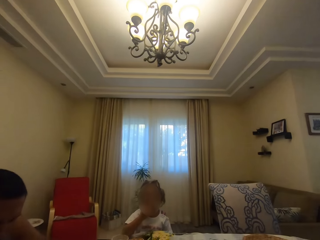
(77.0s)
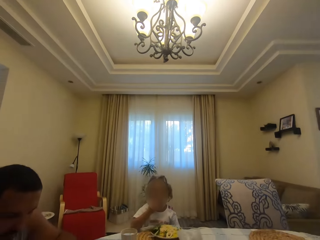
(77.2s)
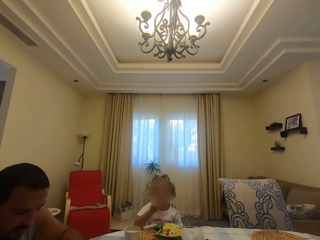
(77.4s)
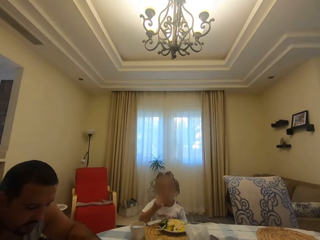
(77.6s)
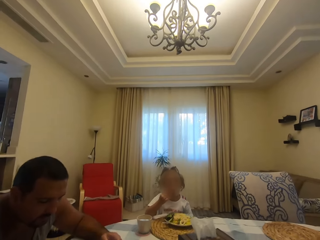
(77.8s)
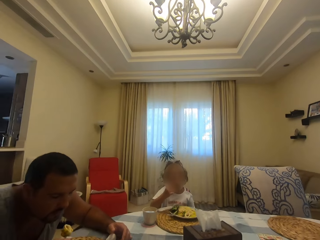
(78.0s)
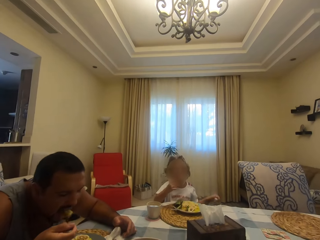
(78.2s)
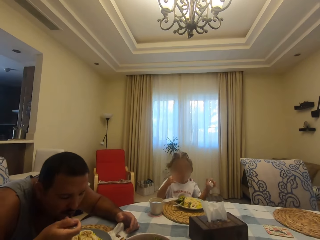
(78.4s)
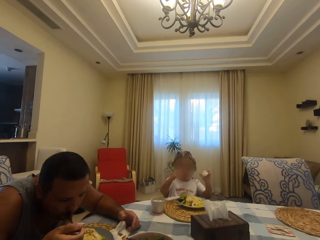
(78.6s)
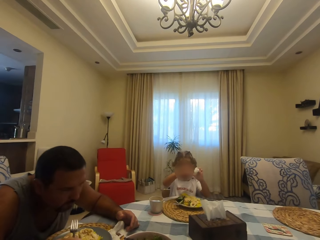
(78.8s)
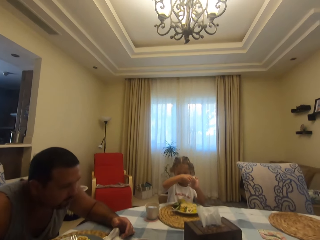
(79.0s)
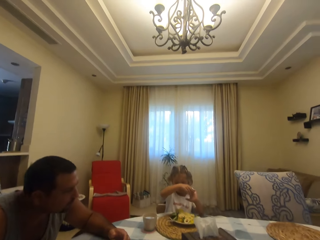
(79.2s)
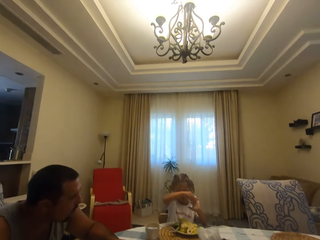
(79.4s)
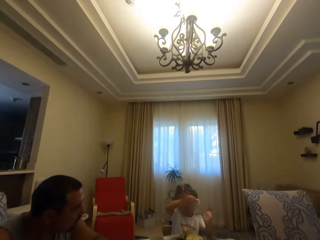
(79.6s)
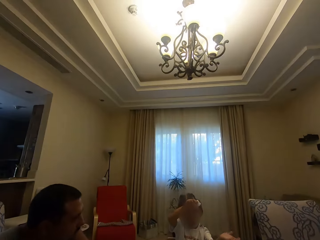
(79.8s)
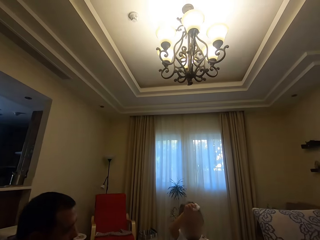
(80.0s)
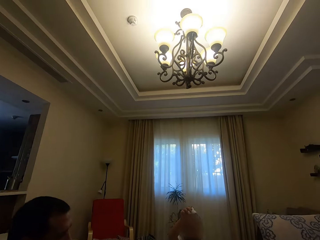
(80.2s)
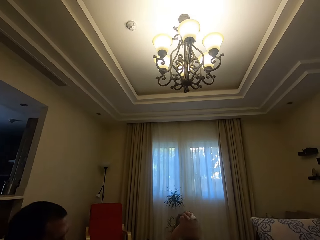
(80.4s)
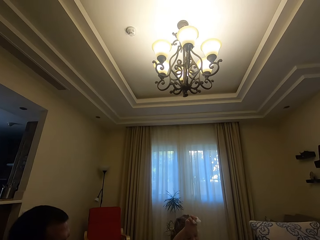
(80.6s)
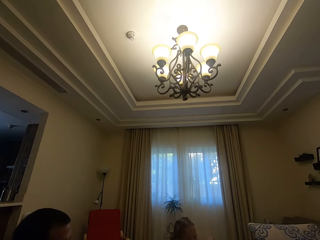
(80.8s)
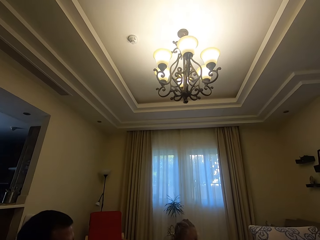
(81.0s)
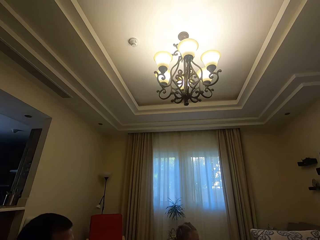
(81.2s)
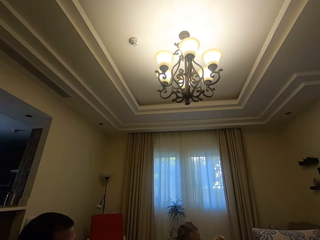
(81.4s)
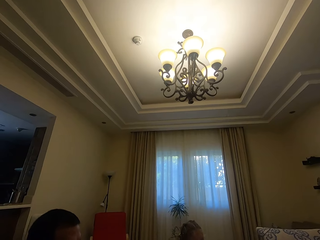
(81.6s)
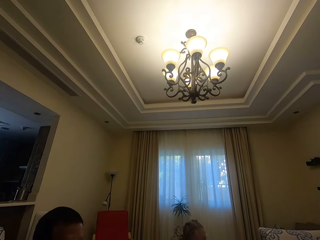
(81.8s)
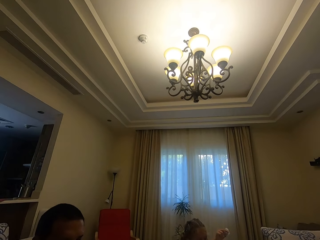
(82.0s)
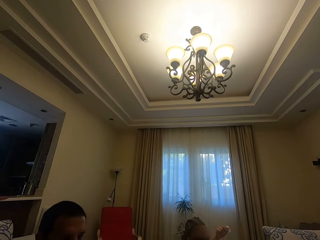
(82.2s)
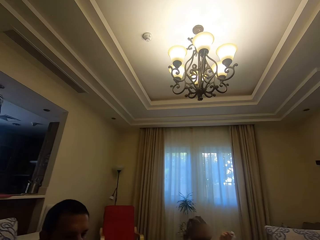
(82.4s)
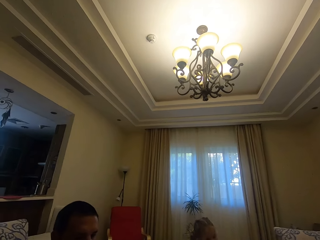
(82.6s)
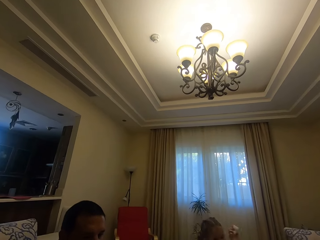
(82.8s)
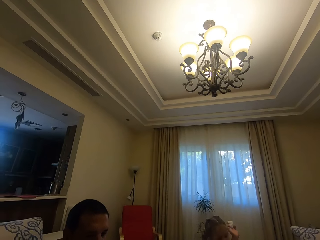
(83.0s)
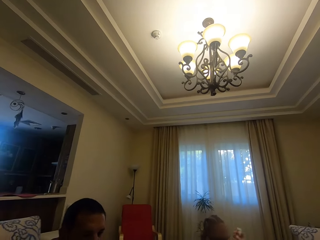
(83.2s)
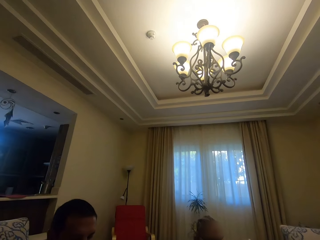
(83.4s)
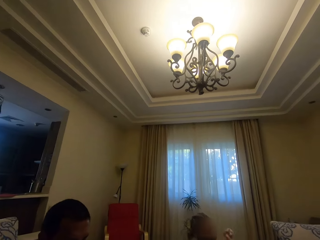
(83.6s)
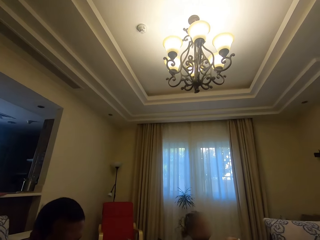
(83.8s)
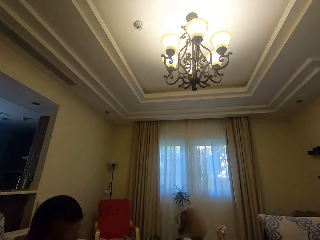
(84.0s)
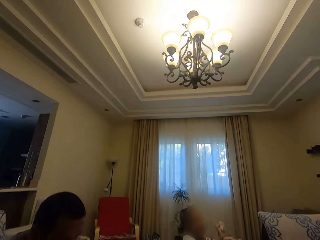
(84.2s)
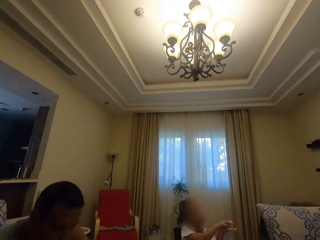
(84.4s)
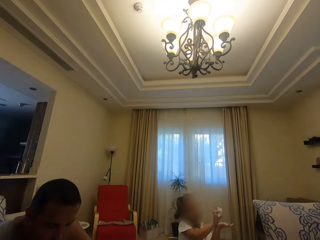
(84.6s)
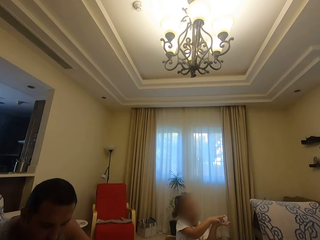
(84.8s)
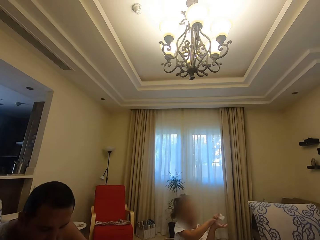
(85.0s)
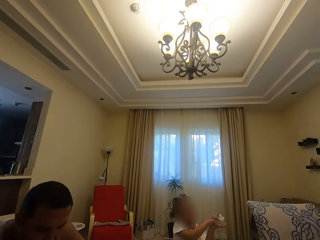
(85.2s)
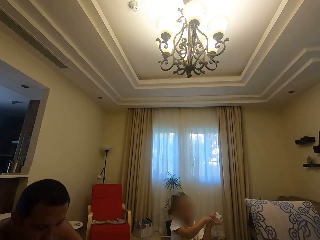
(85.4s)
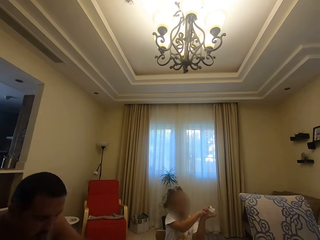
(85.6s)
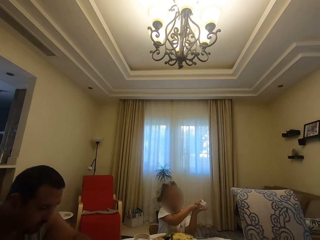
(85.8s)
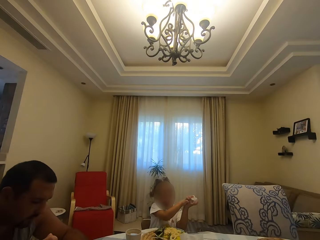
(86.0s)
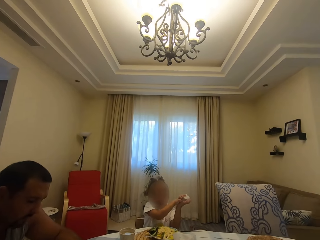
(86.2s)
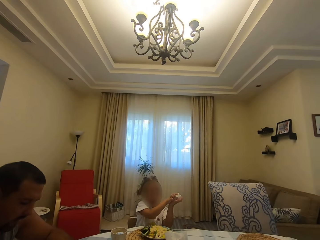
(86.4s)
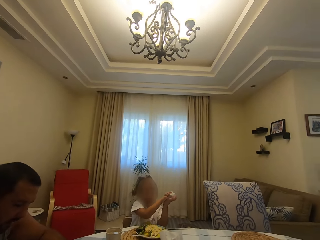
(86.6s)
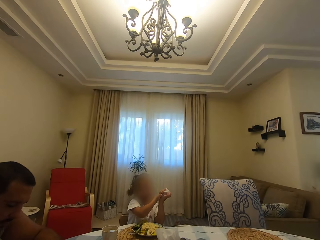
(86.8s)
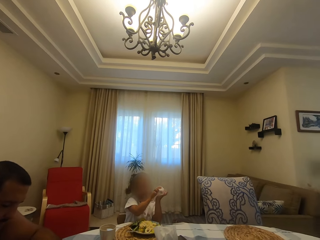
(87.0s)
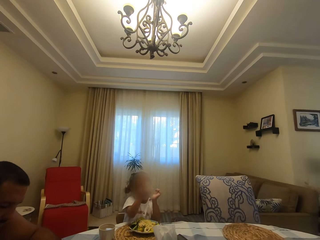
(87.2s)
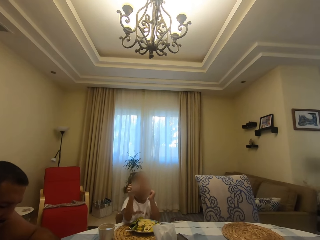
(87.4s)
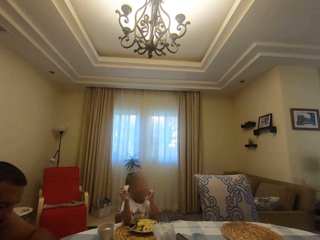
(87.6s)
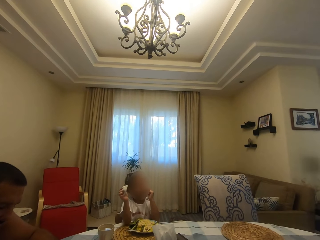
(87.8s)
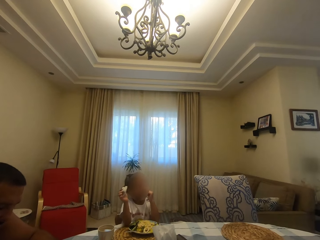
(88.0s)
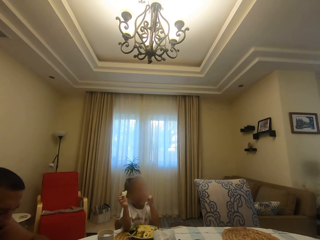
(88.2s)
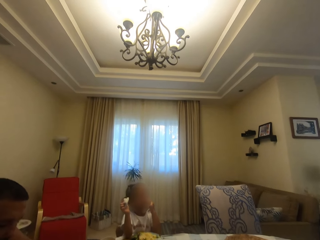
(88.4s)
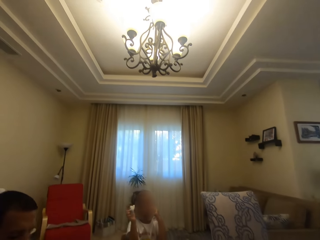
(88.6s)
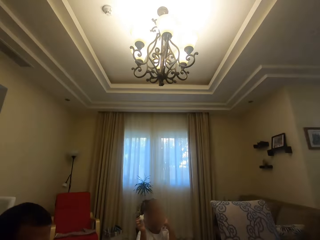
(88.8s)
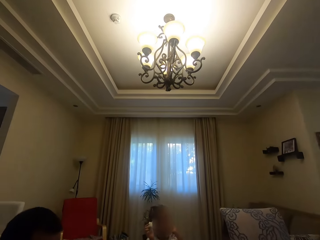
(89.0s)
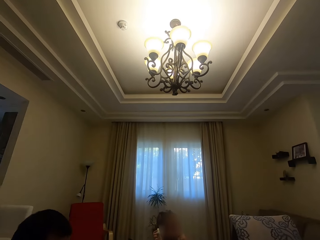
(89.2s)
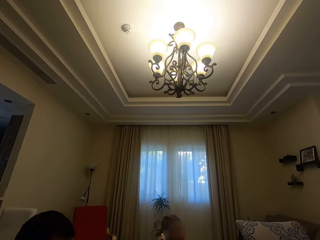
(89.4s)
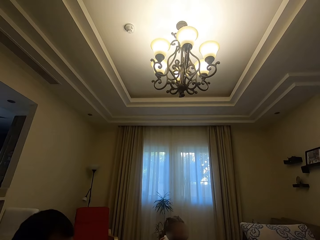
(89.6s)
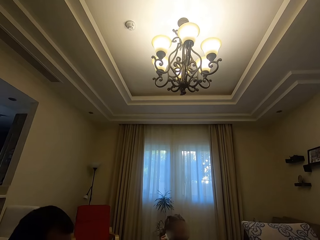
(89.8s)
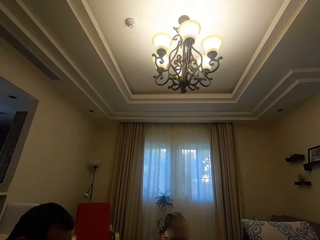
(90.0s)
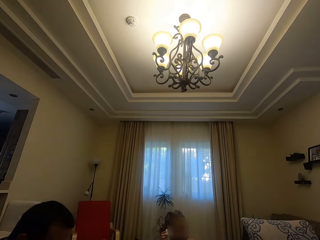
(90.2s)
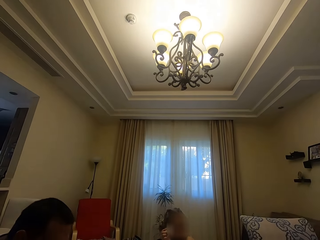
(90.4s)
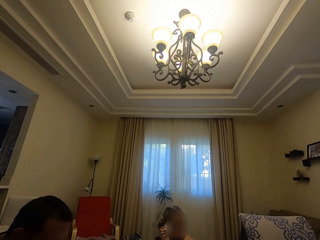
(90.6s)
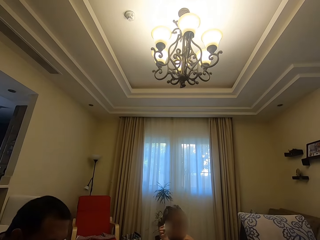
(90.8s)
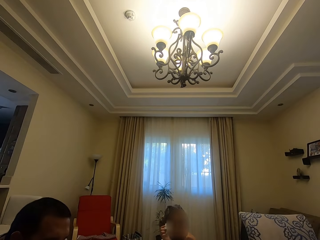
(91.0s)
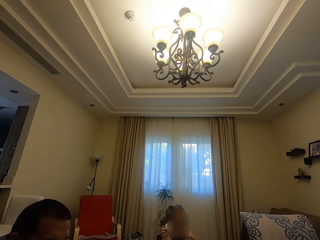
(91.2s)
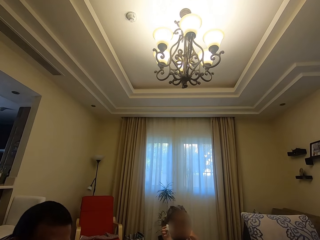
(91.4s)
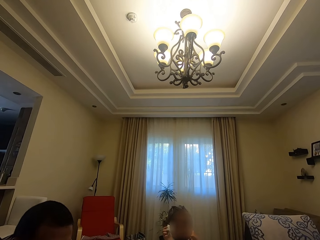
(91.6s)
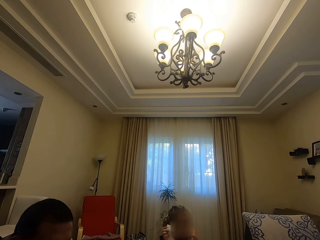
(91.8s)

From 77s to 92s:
A man eats food. The camera wearer looks around. They talk to the man. They eat food with the man and a child. The child holds something.

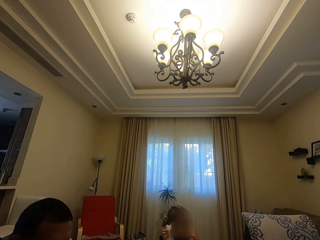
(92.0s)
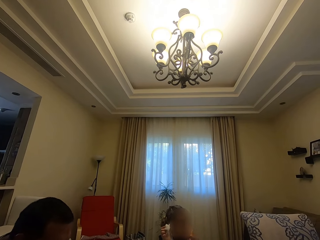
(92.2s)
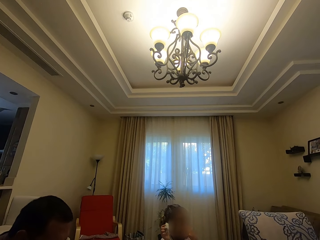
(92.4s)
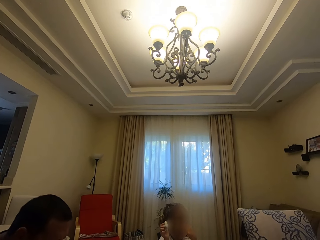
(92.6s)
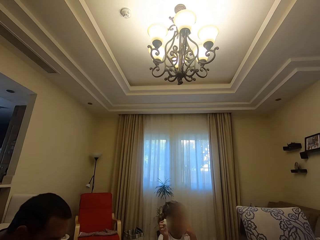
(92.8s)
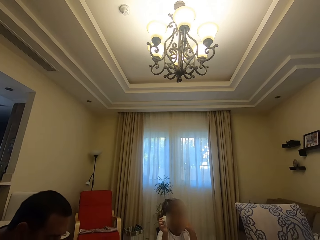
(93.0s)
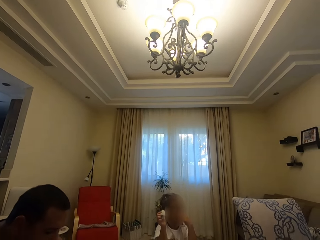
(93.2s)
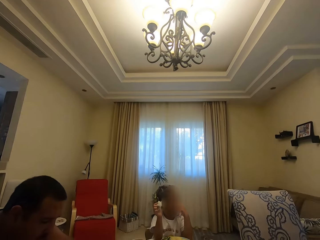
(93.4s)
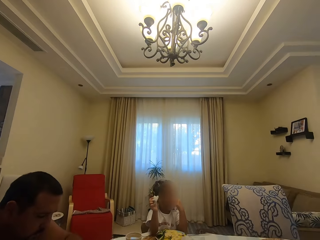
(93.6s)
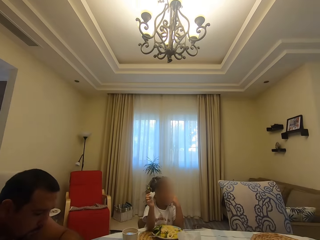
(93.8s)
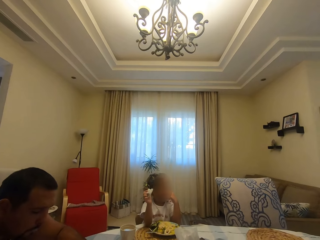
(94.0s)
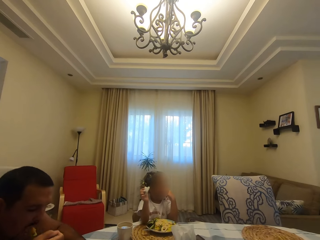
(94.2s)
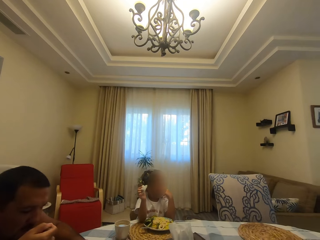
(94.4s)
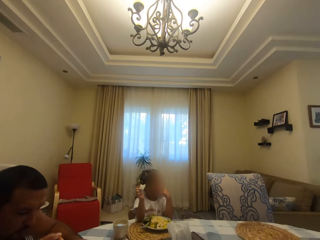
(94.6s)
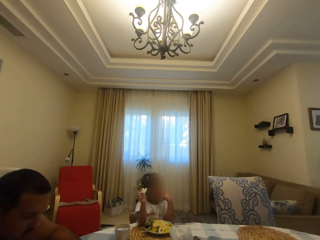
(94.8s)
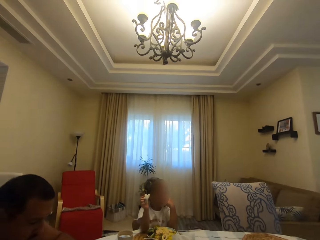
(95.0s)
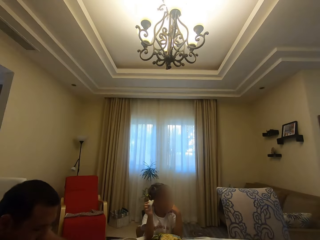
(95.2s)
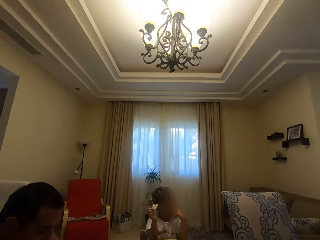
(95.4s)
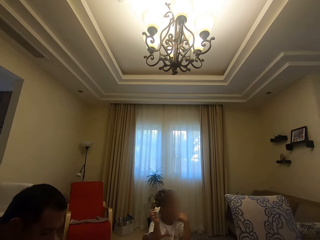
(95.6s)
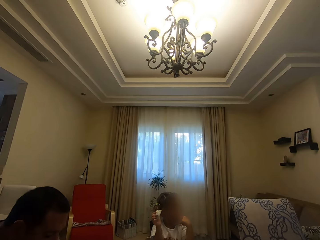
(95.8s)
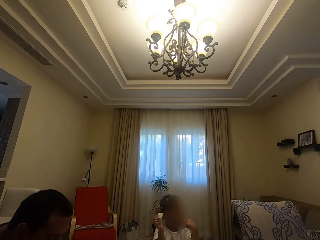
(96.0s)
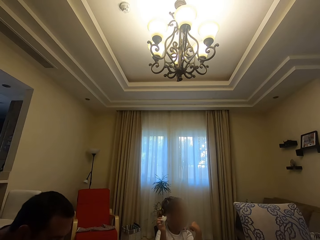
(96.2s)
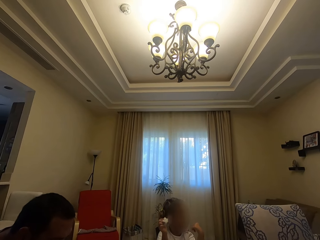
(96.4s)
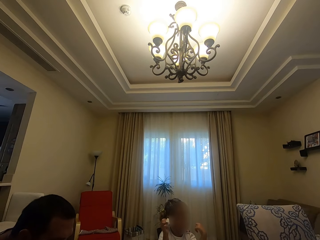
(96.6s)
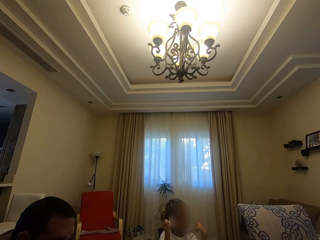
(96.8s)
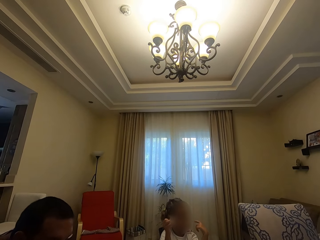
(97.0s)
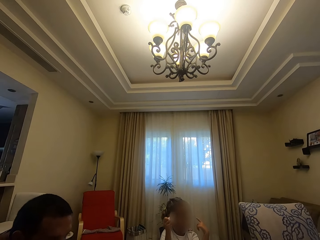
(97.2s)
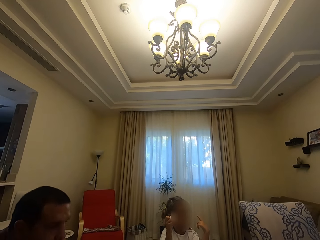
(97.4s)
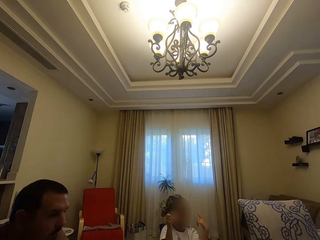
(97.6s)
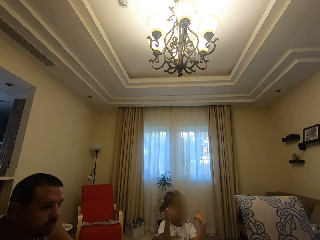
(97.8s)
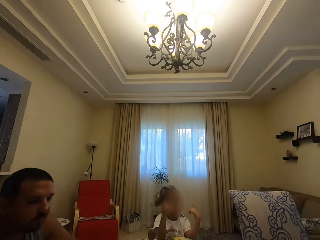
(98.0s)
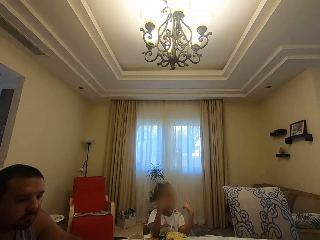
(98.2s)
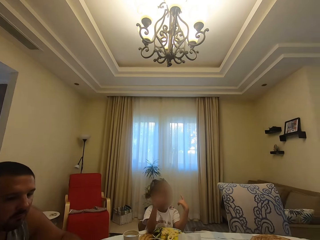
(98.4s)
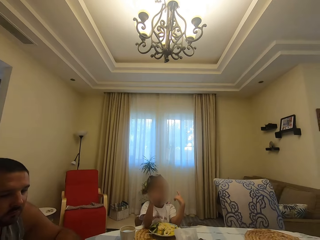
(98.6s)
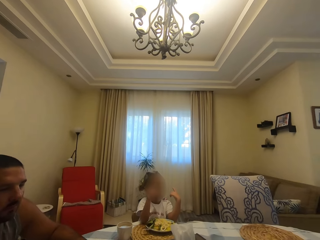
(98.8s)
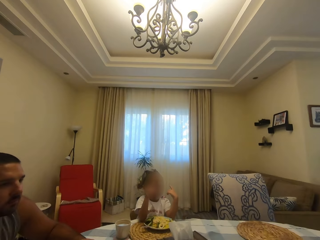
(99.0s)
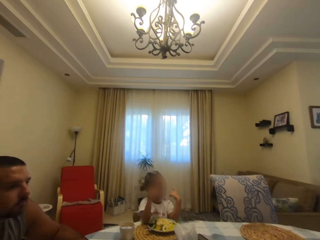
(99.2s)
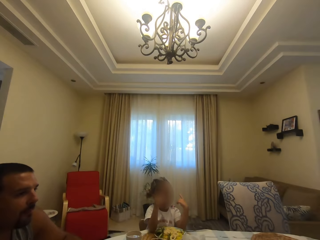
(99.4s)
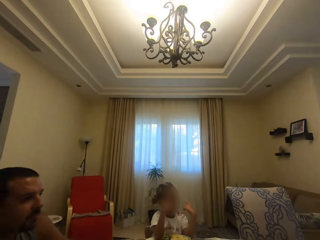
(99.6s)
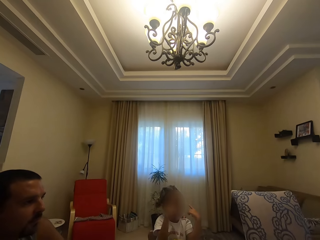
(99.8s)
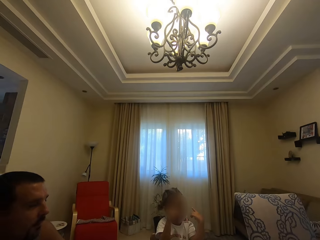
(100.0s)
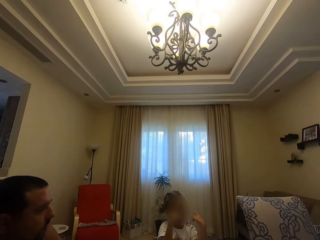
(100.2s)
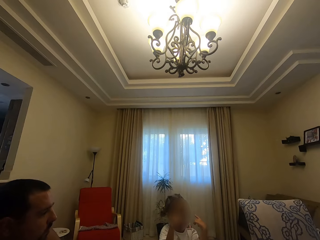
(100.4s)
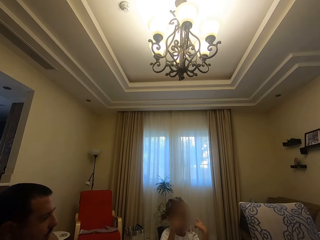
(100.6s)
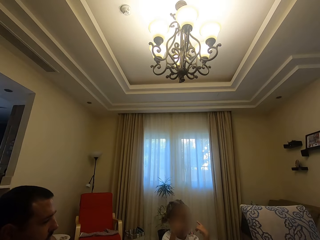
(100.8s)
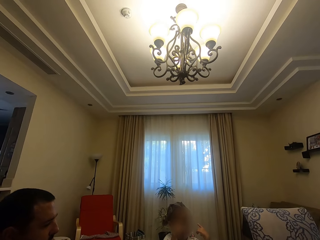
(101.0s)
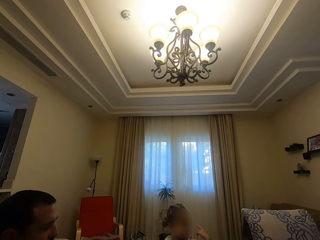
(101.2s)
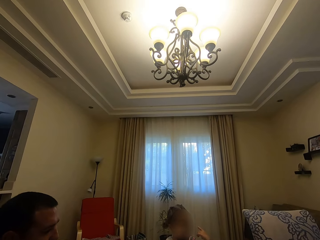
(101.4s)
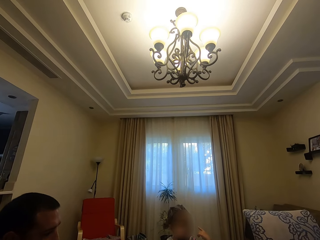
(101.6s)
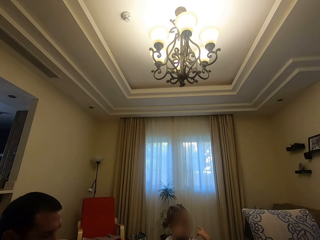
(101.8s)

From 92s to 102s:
A man eats food.
